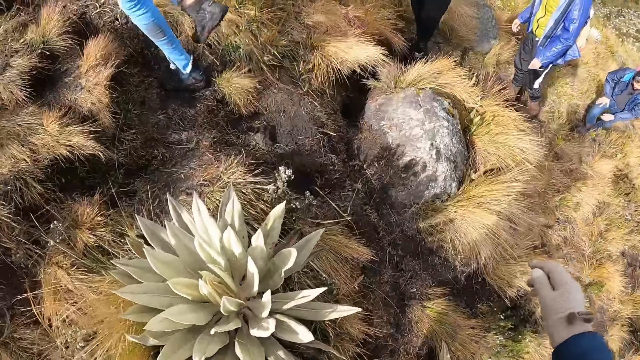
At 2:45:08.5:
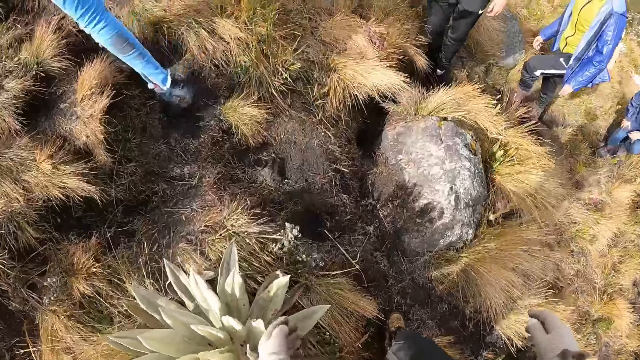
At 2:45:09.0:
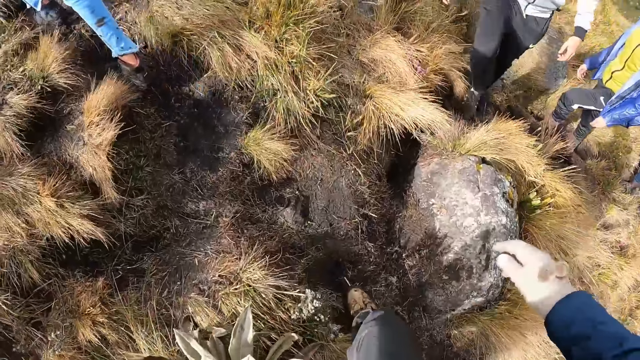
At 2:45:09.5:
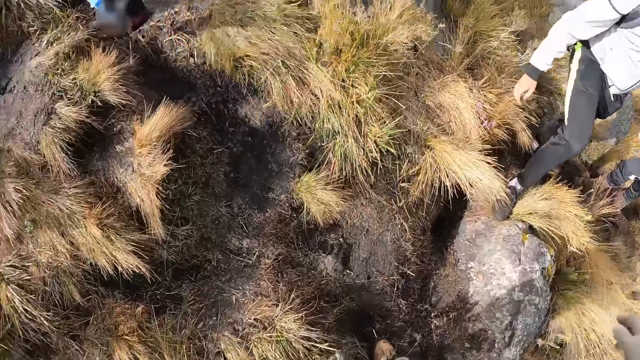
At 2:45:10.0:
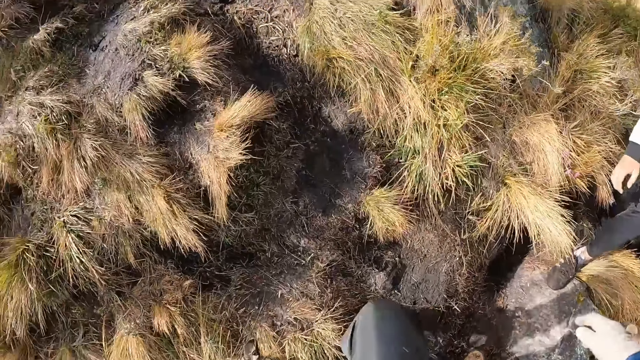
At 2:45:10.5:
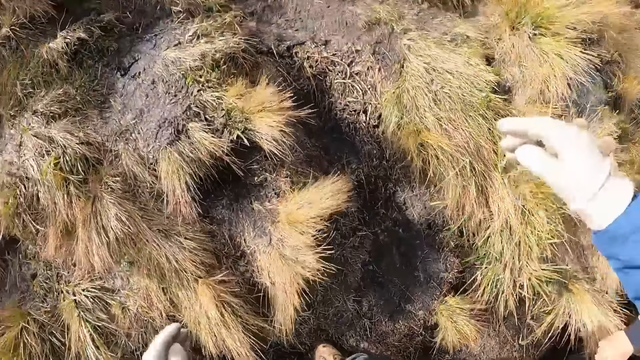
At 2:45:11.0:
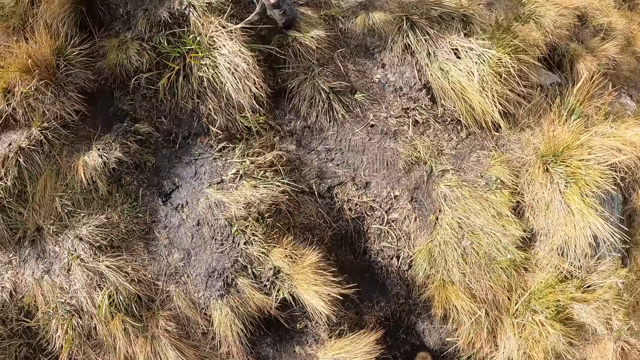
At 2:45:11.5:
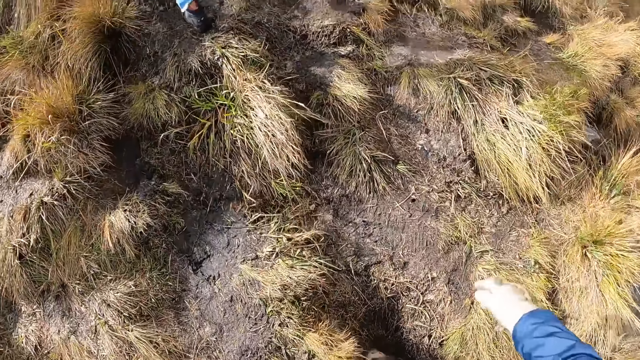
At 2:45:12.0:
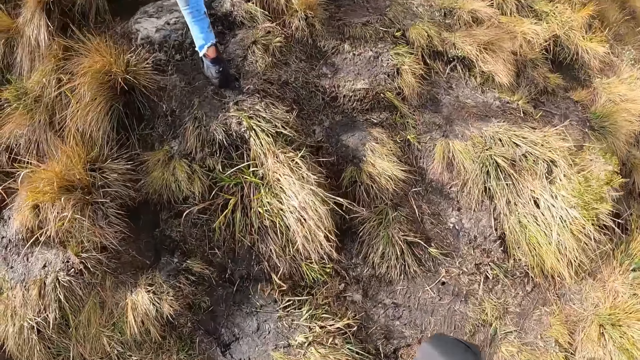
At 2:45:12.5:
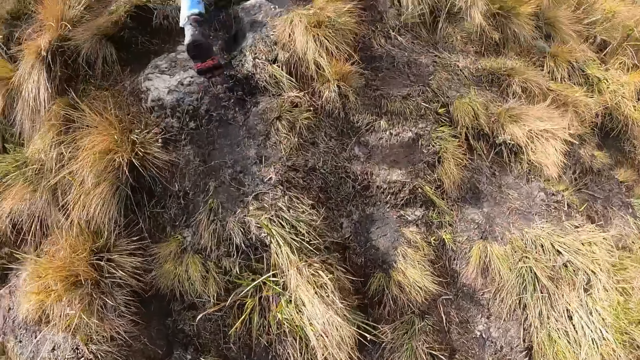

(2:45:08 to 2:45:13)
The camera wearer walks around.

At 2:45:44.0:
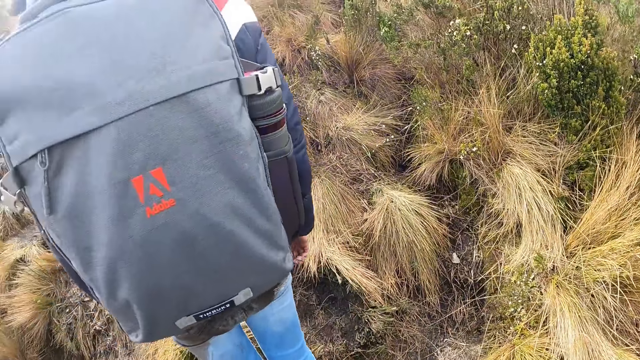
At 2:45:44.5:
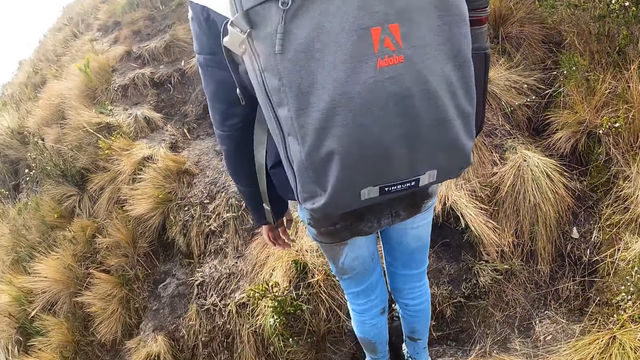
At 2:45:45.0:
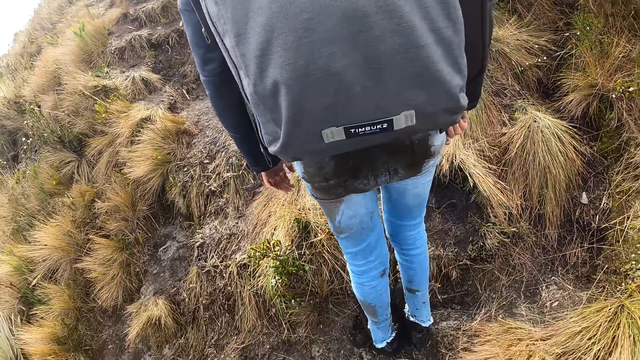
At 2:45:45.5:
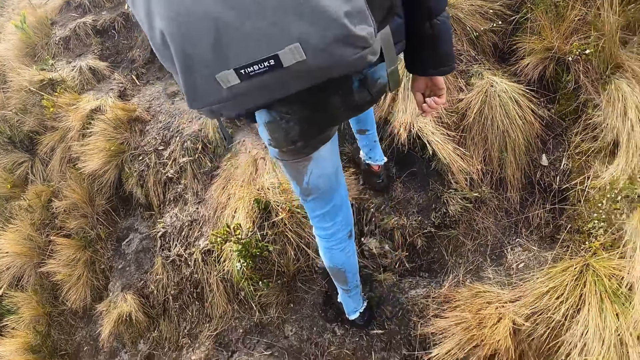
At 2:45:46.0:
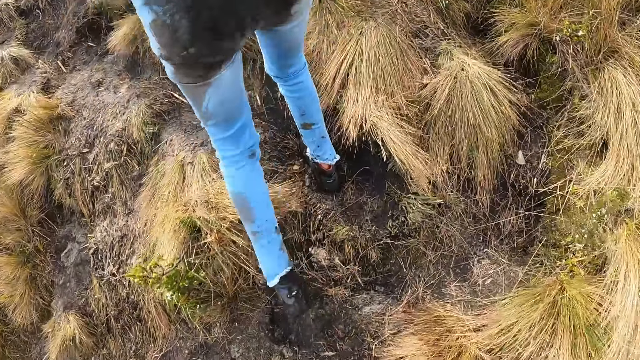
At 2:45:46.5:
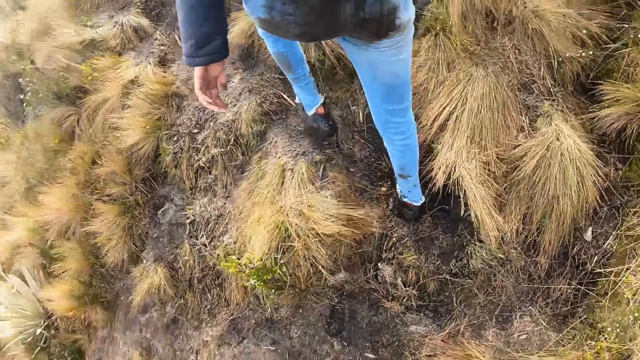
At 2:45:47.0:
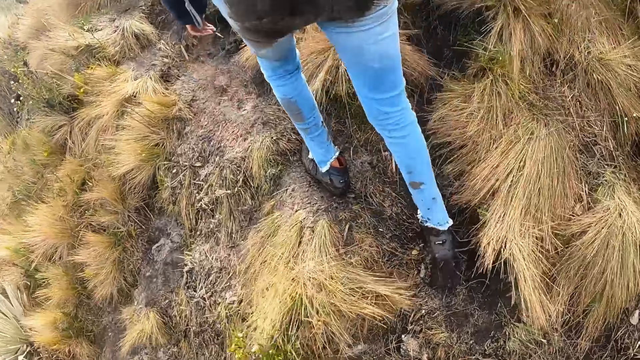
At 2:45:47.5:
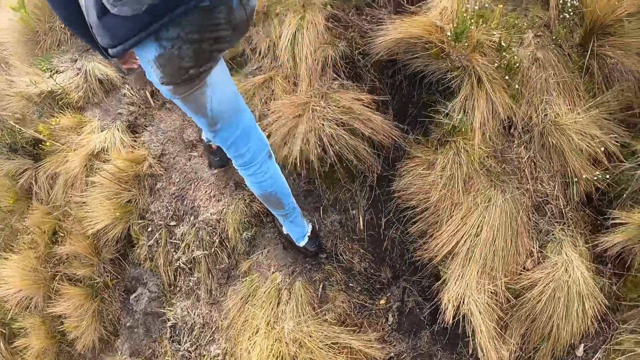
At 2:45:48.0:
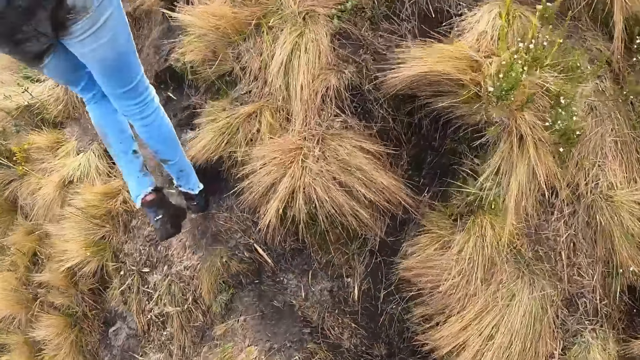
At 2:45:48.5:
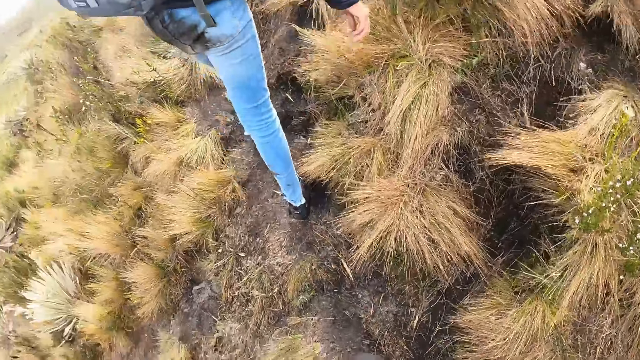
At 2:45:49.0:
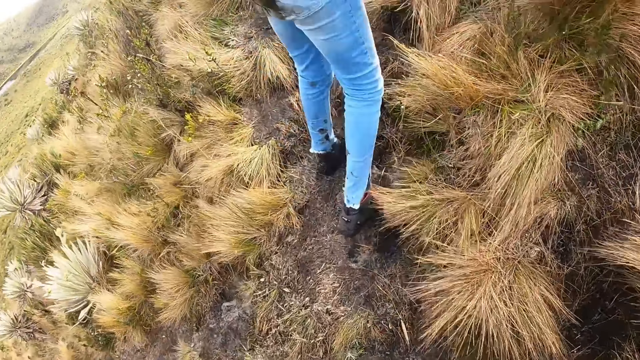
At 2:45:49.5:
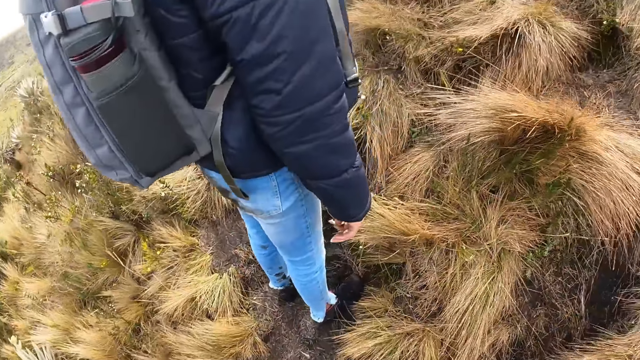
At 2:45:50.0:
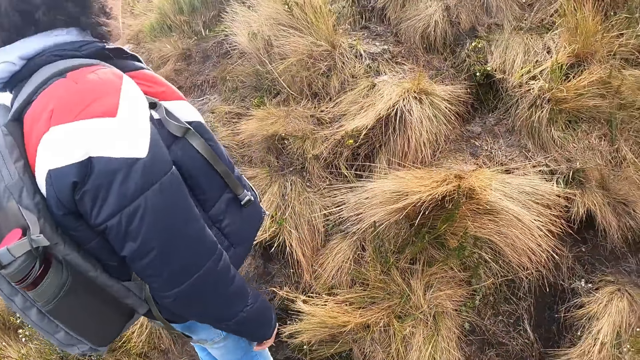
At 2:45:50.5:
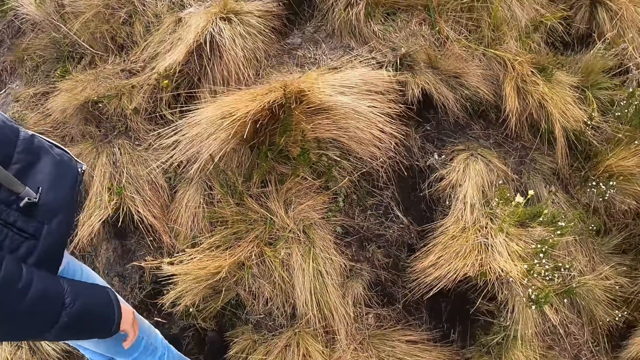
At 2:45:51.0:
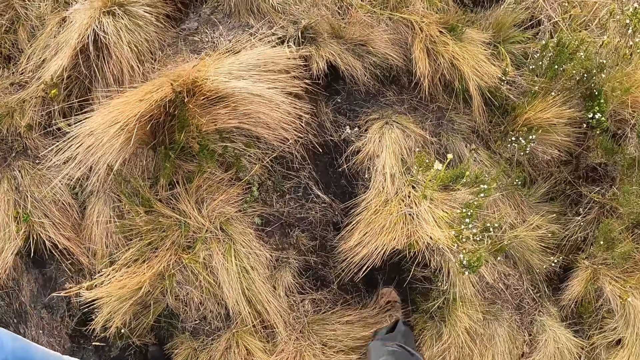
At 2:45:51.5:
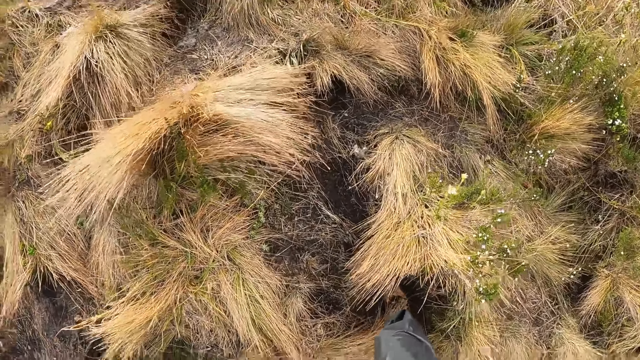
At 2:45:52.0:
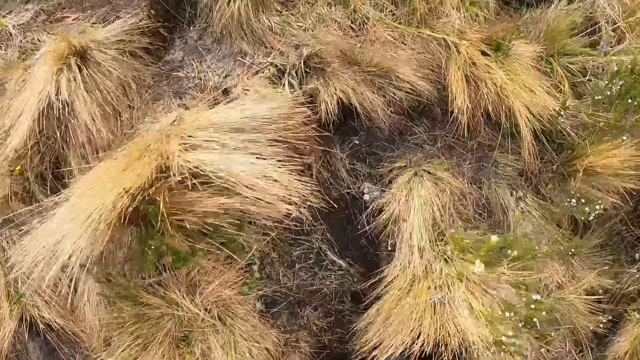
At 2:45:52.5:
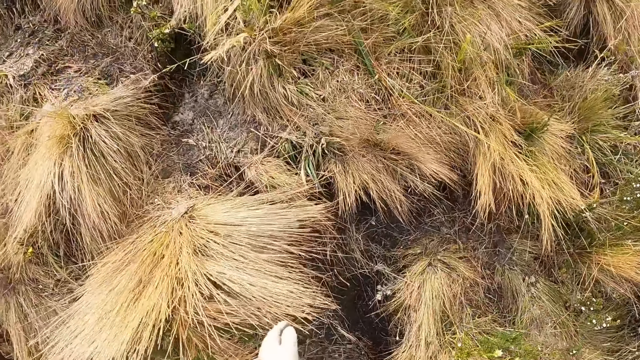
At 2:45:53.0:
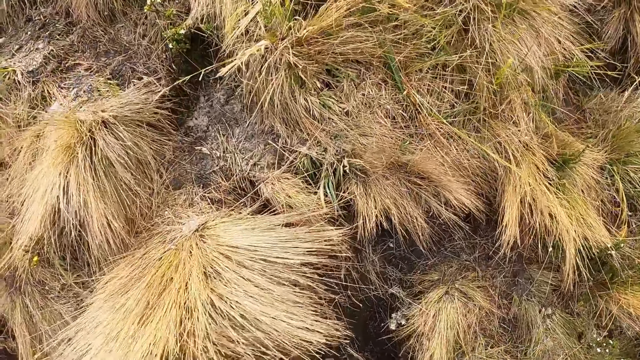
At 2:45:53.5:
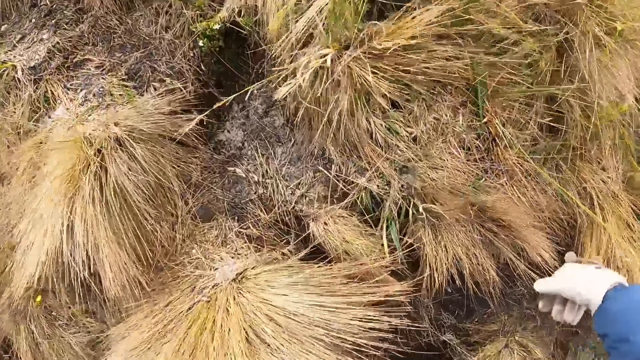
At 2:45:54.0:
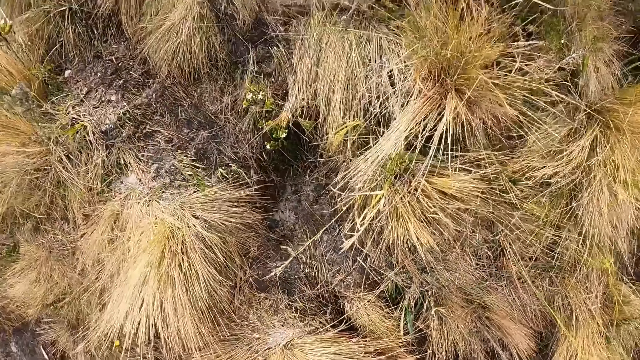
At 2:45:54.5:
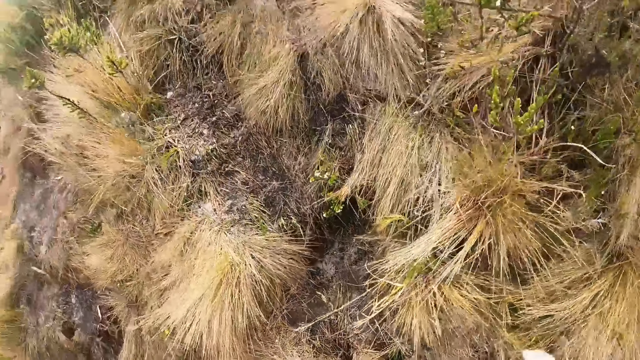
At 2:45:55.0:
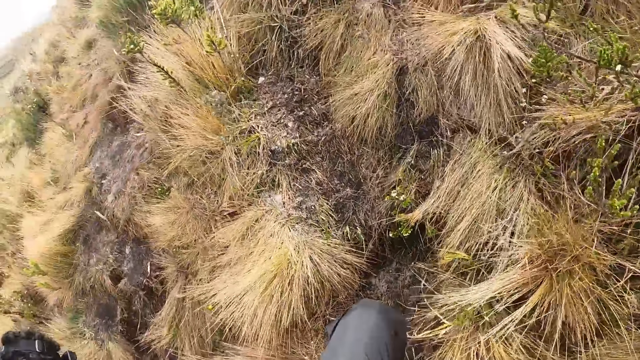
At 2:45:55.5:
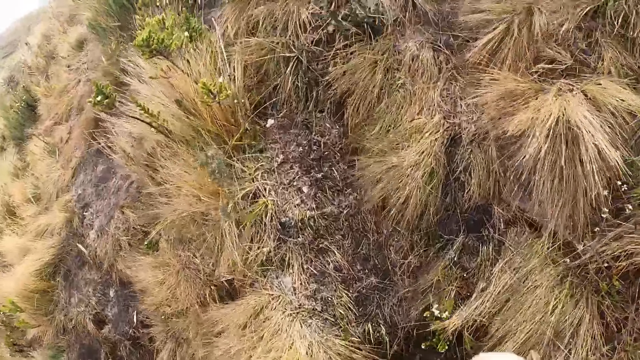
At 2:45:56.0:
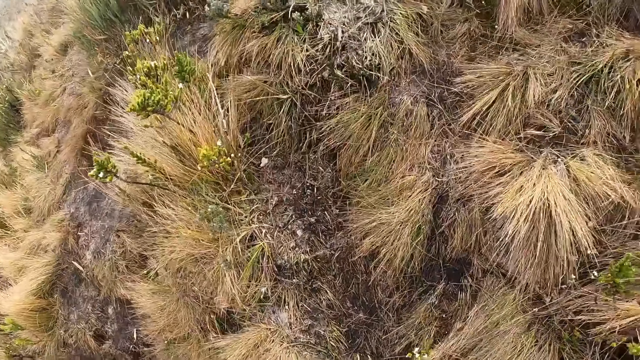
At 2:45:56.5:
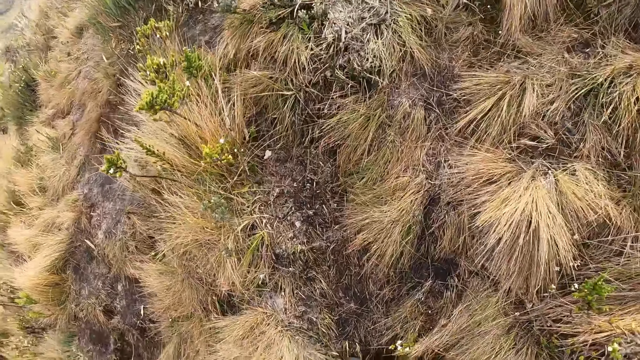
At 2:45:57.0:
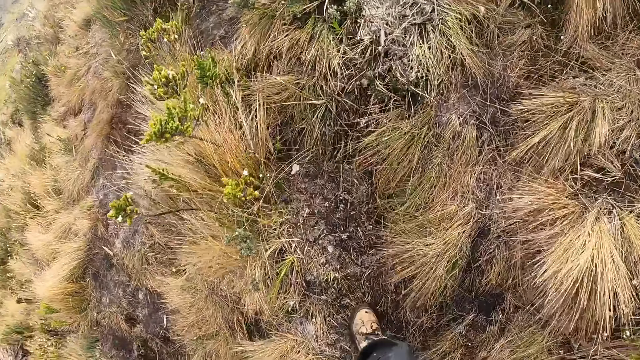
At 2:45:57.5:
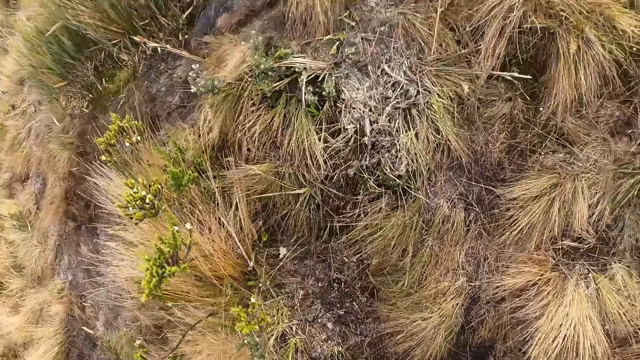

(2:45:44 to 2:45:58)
The woman walks up the hill. The camera wearer looks around. They walk up the hill.

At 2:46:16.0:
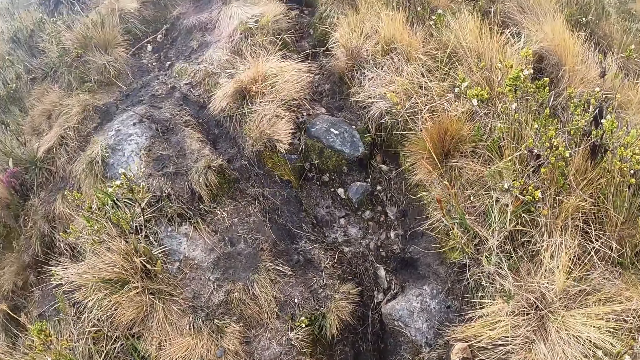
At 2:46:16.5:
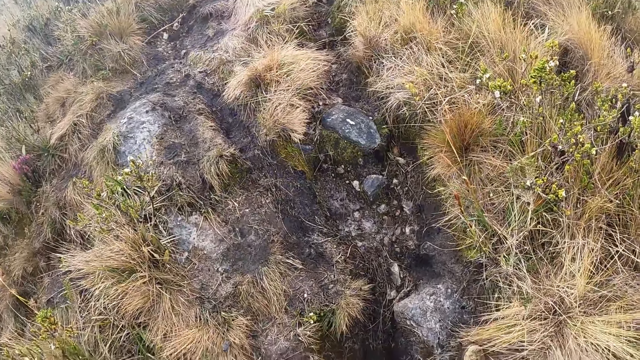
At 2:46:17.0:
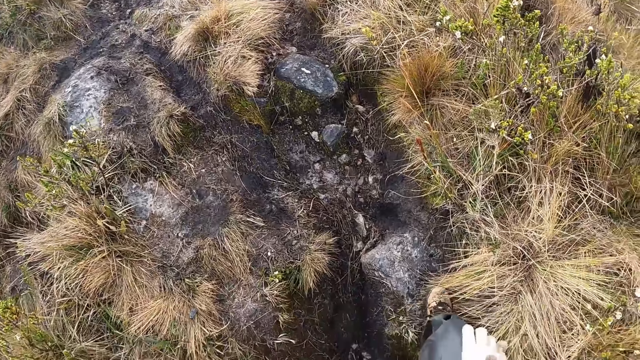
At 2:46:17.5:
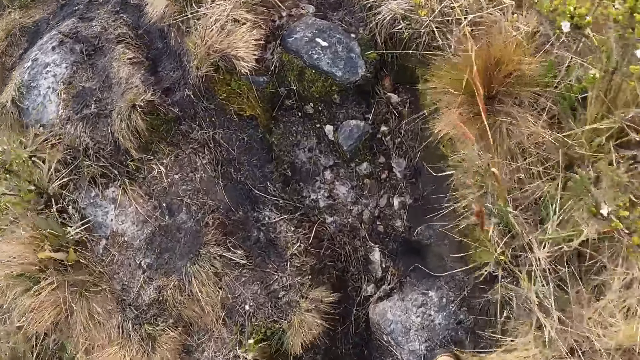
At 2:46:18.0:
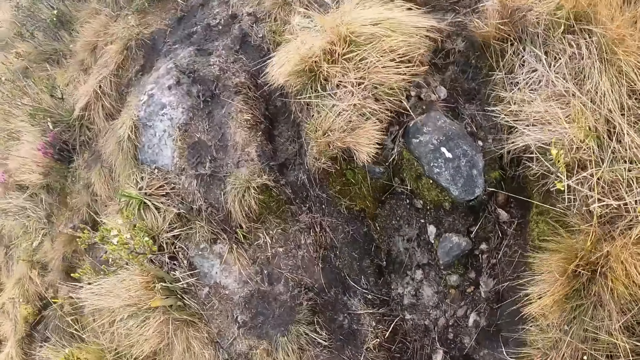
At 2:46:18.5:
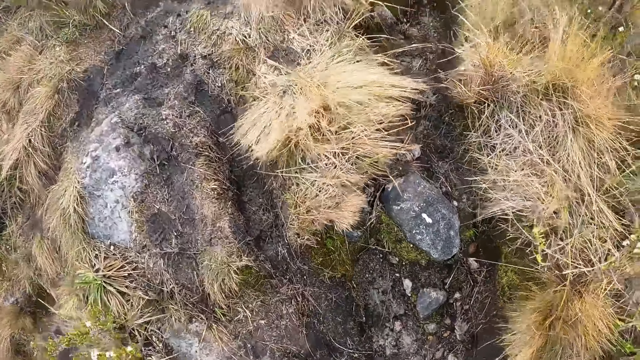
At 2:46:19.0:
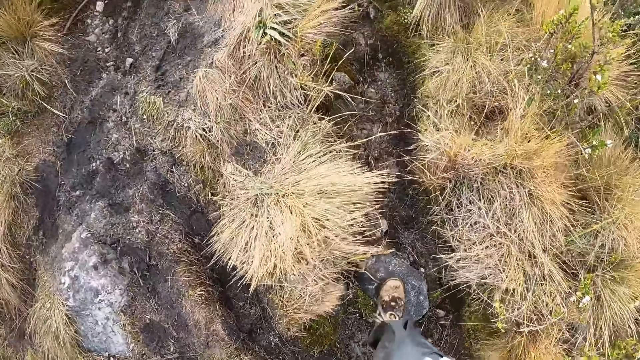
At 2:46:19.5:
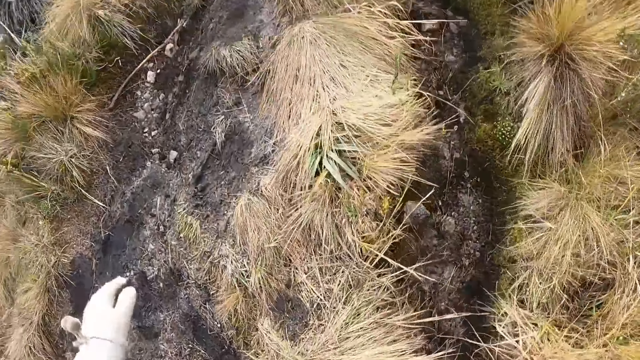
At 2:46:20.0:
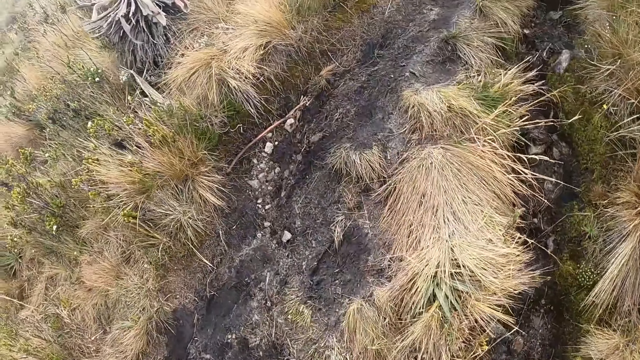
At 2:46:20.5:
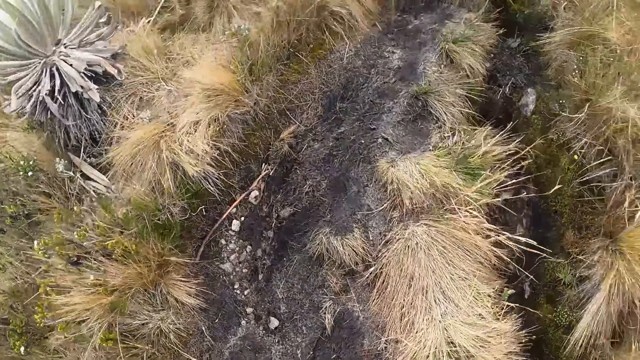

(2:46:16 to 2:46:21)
The camera wearer walks up the hill.
